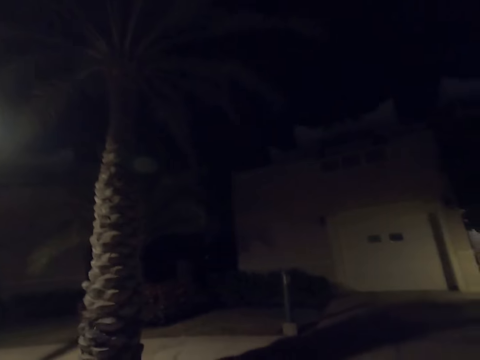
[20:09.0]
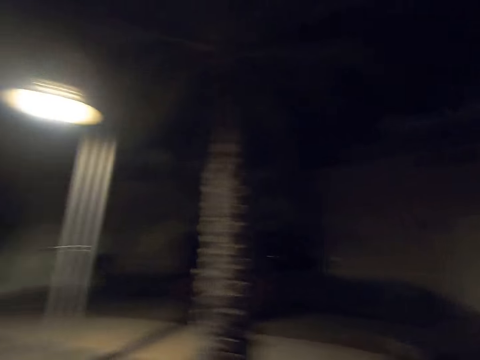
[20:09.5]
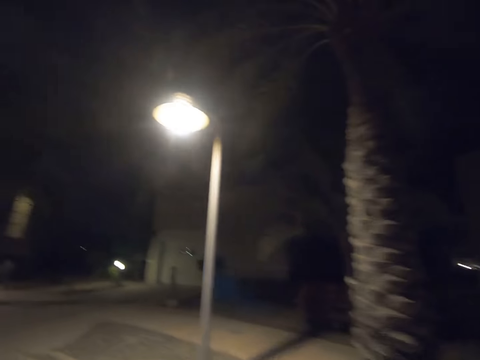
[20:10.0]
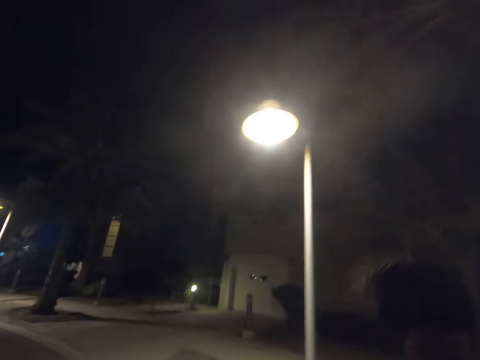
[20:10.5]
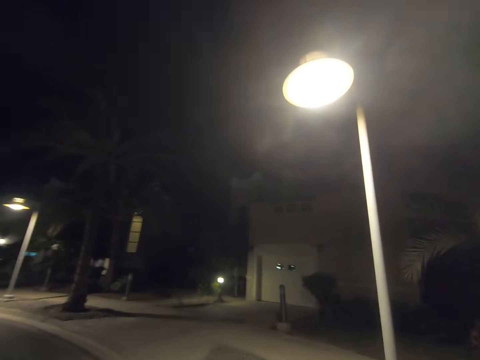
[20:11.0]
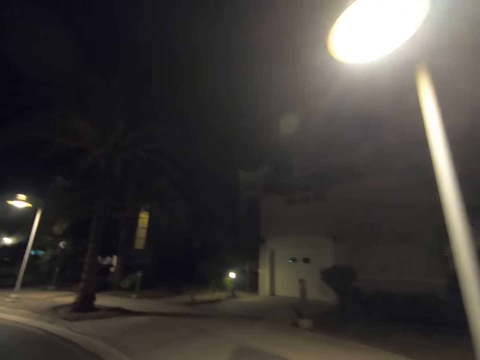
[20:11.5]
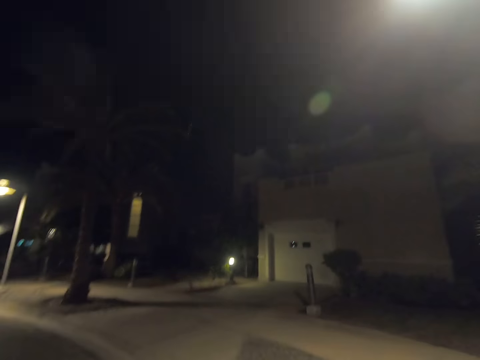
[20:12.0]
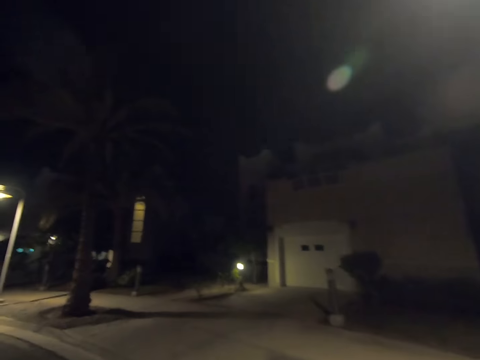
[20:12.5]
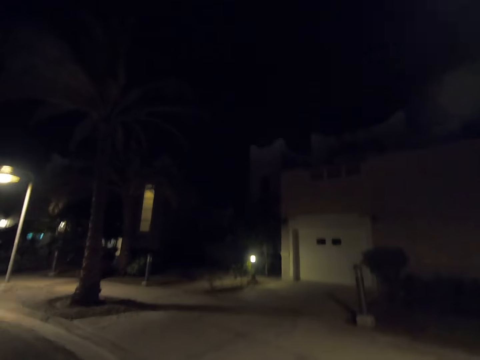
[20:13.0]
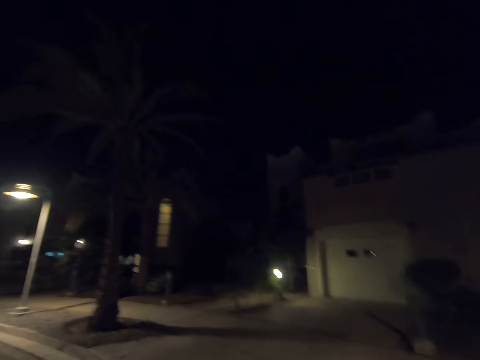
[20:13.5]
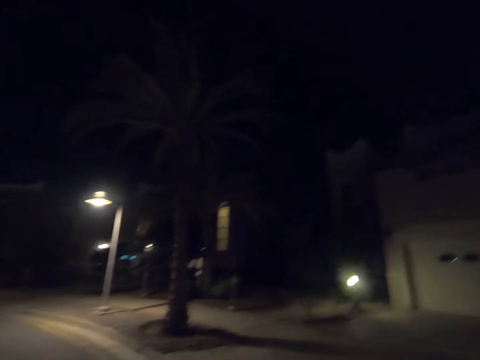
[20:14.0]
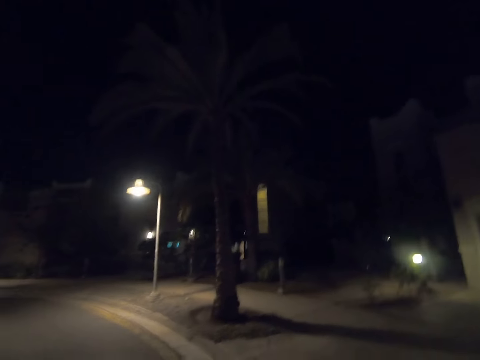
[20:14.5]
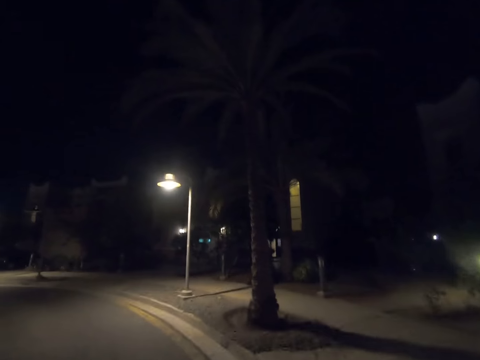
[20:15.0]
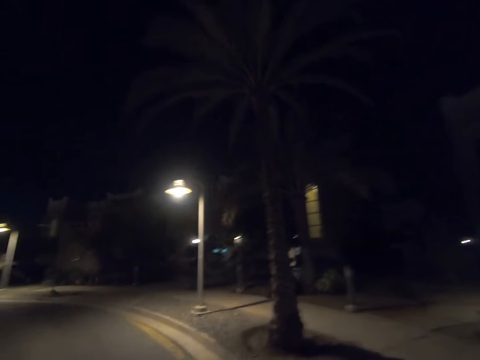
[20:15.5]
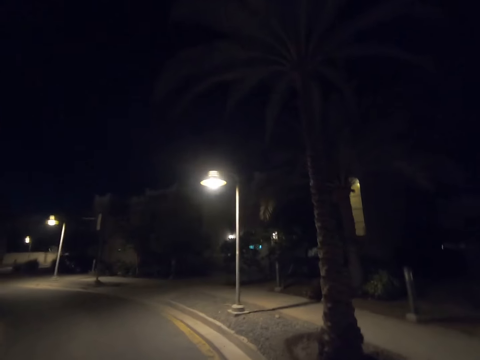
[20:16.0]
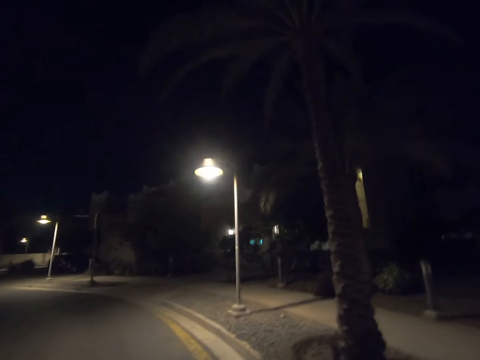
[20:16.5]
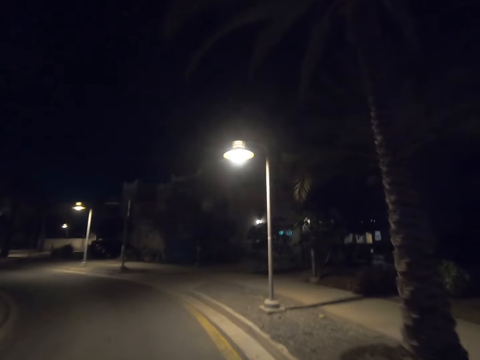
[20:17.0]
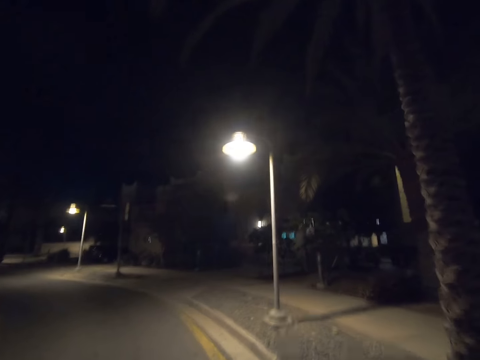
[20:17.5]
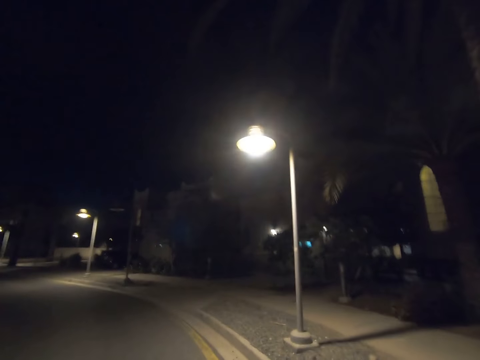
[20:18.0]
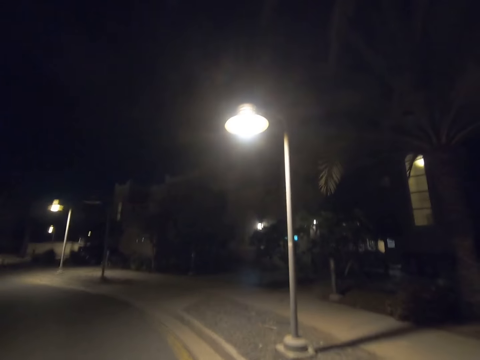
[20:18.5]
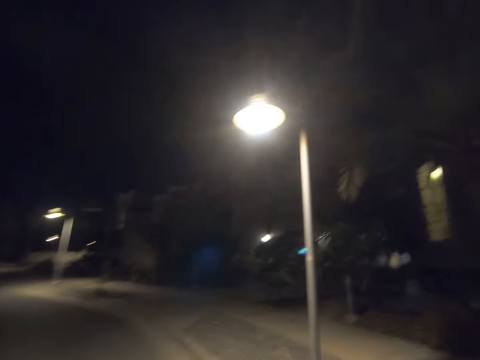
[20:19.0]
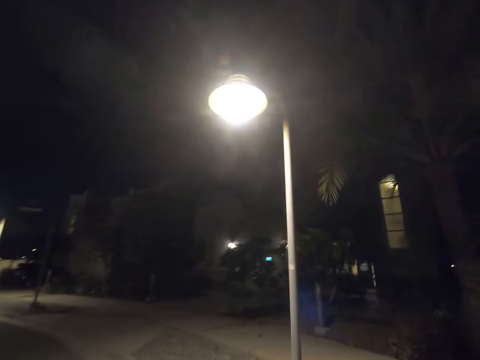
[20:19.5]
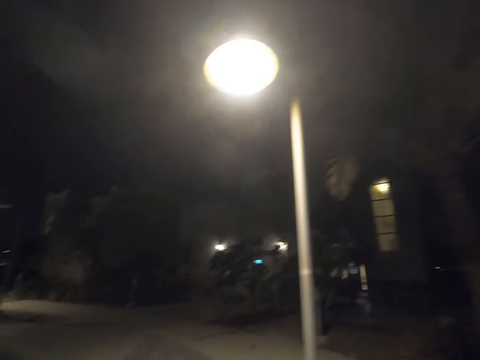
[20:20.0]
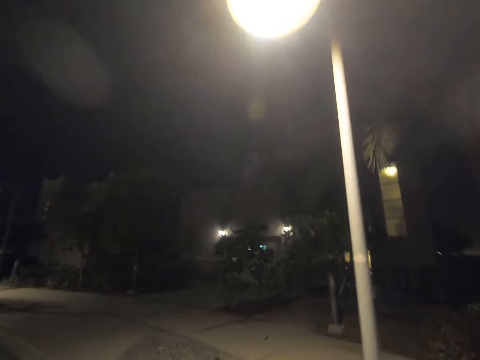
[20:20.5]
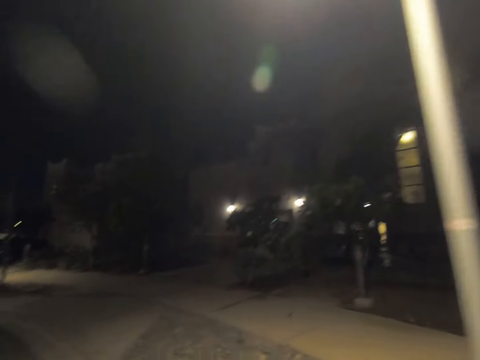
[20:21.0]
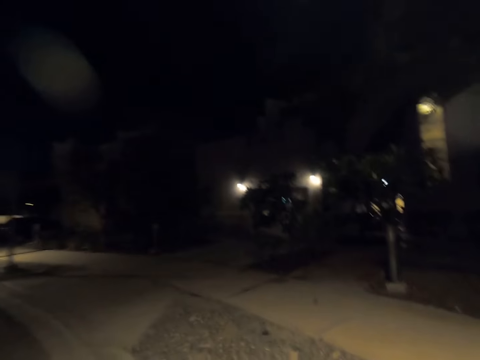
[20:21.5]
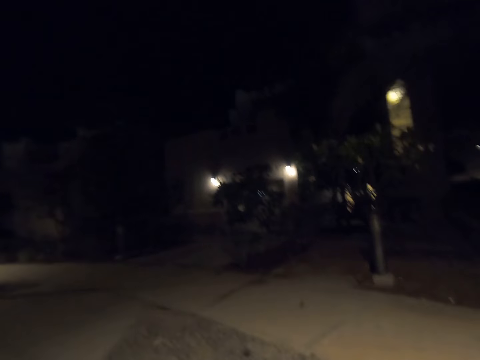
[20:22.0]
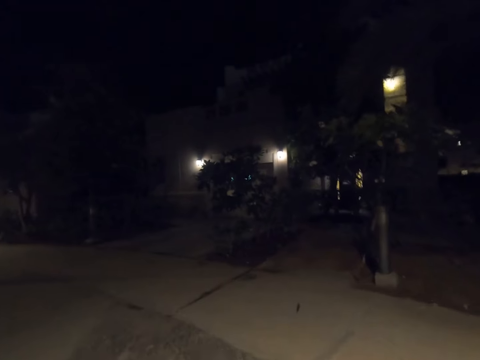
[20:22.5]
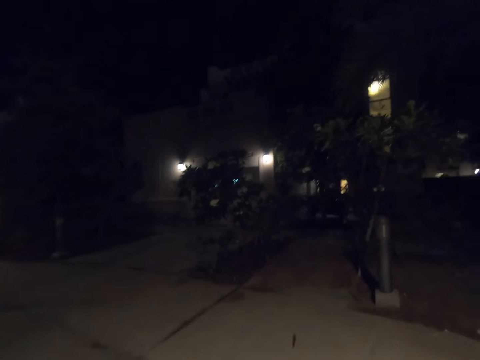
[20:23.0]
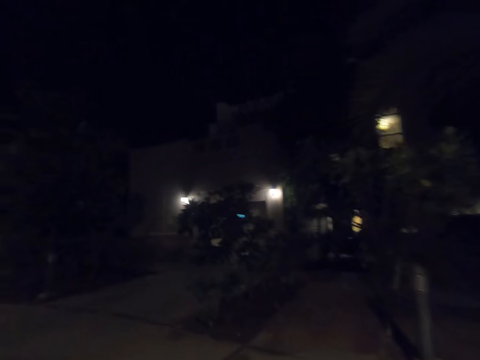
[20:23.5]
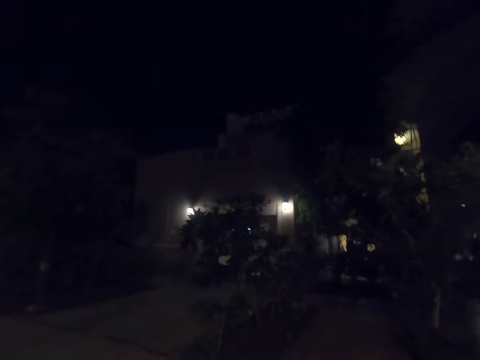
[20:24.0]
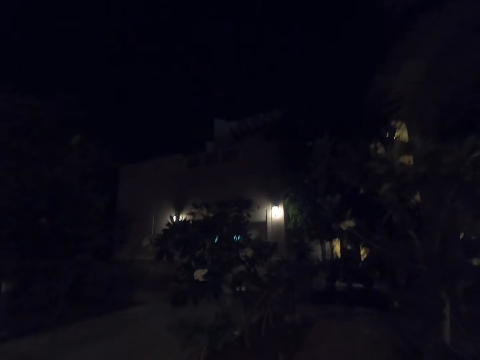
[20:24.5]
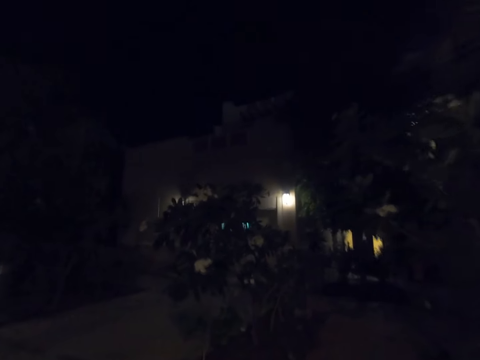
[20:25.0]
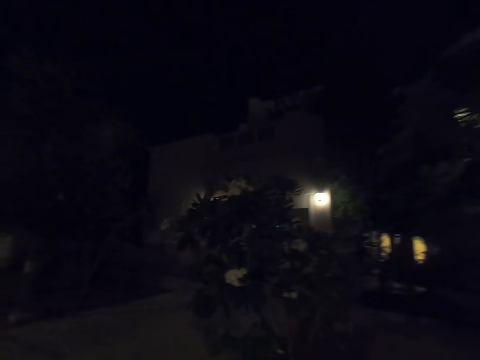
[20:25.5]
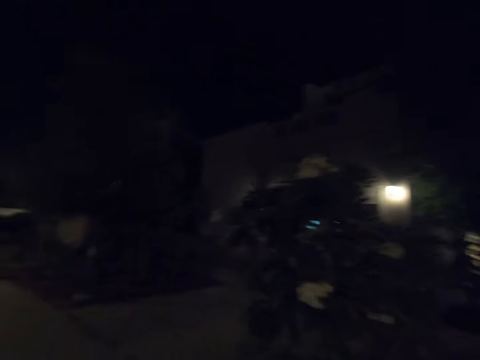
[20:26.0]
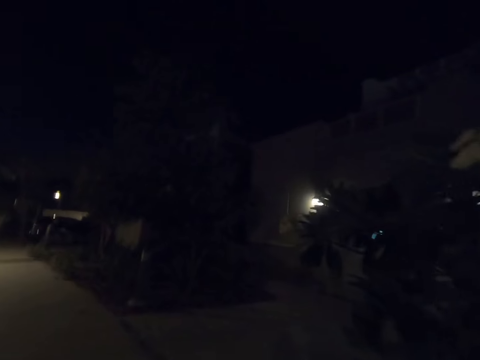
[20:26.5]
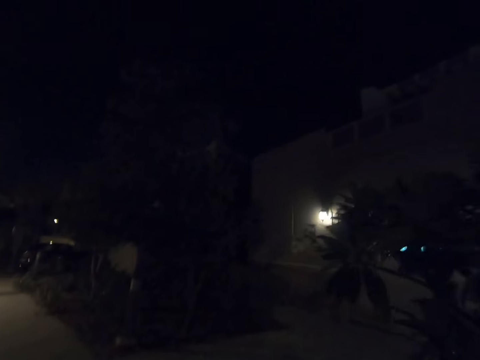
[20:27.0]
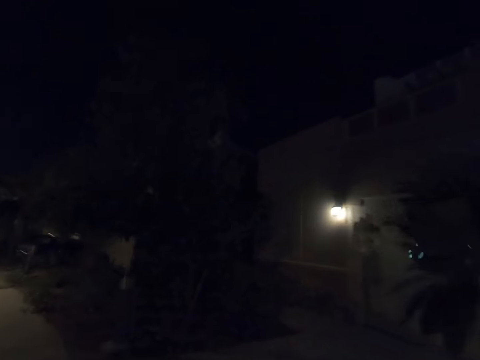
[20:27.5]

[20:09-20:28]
The camera wearer turns around. He returns his gaze. He walks past a tree. He walks past a street light pole. He moves on the road. He walks past a tree. He walks past a street light pole. He leaves the road towards a building.

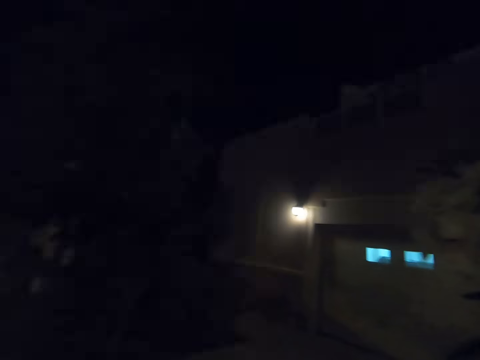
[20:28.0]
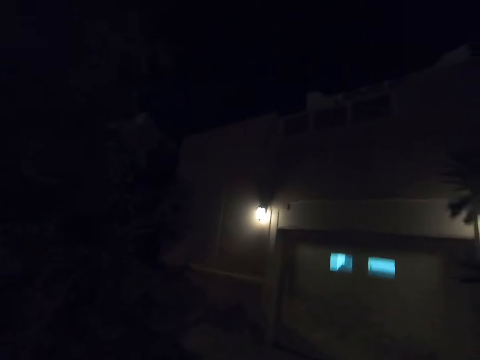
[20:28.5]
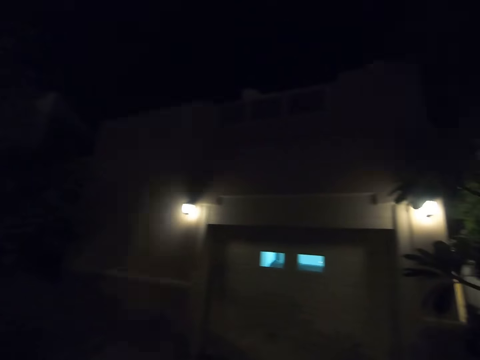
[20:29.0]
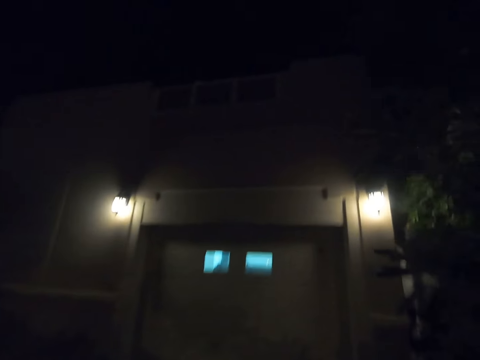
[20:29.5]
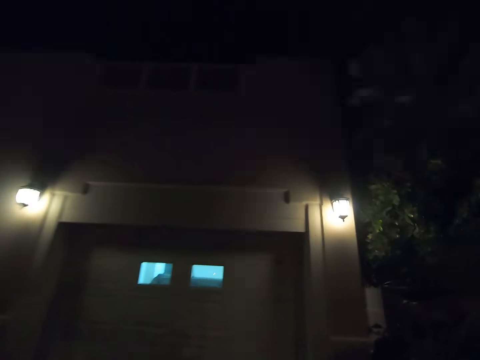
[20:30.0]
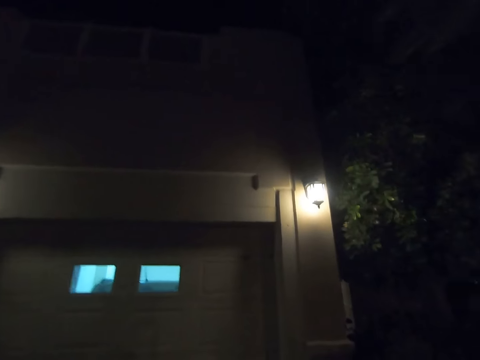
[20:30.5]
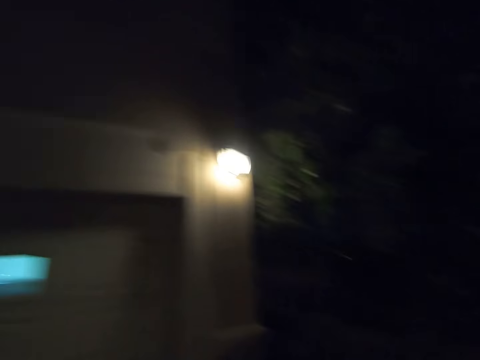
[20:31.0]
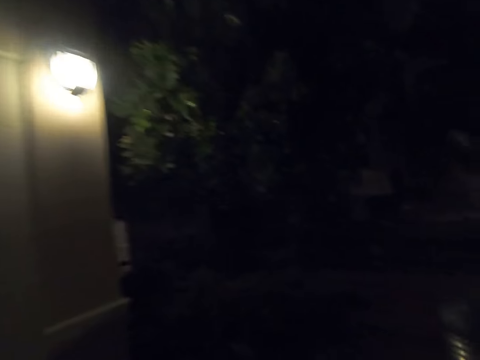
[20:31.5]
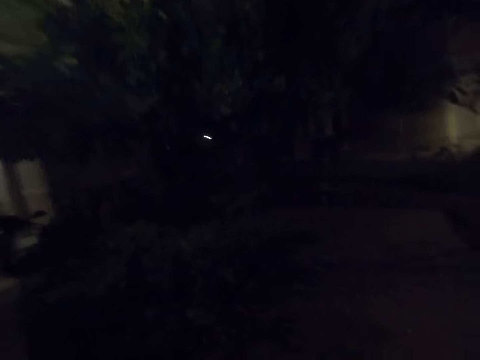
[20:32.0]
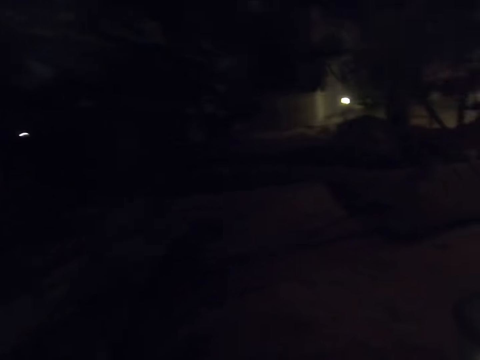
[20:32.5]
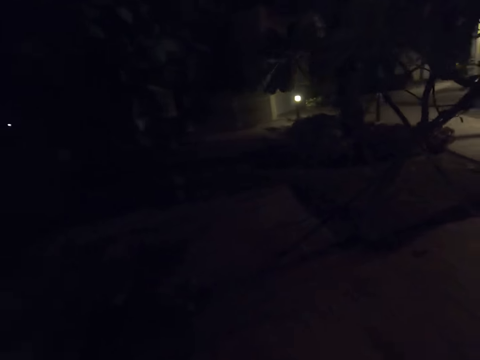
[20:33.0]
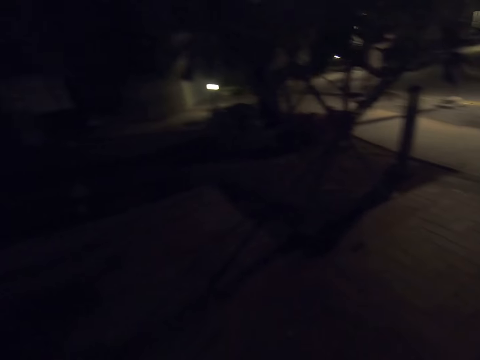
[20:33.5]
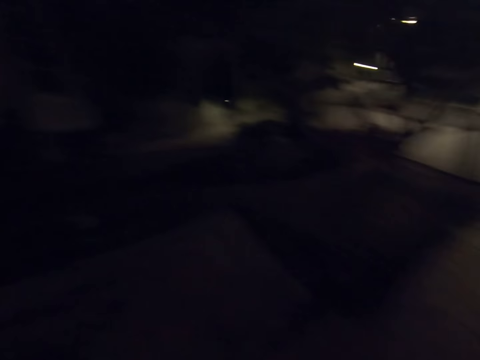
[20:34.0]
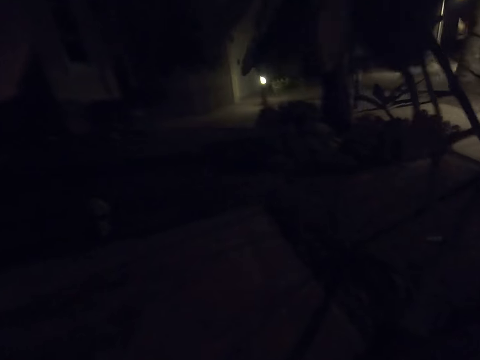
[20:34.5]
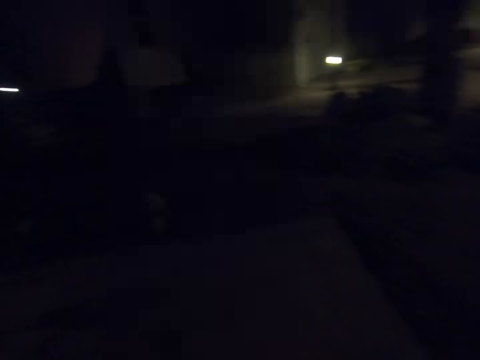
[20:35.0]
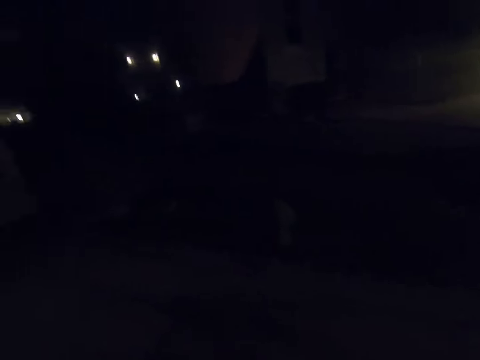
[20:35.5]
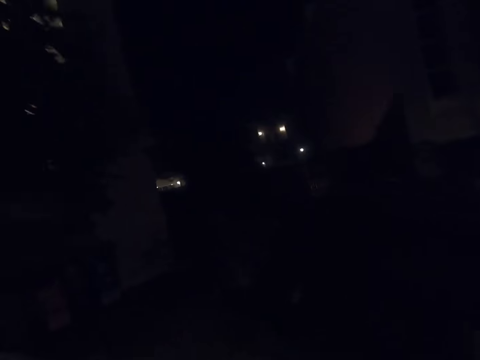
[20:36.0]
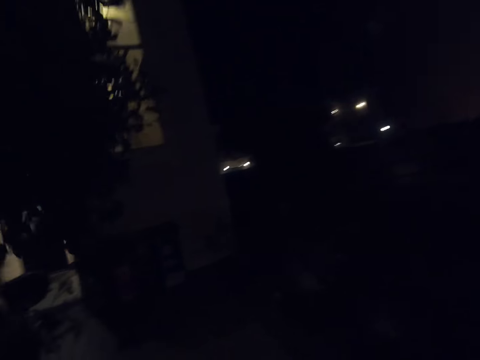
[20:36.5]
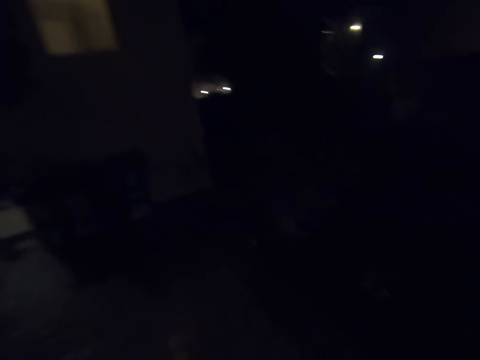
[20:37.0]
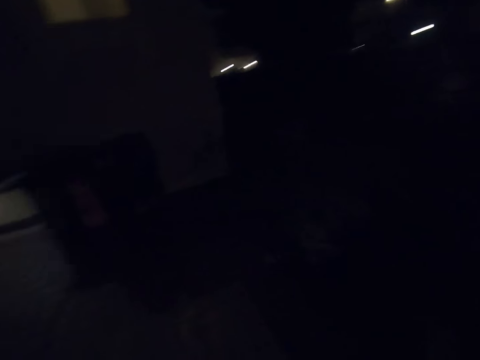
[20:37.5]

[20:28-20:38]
The camera wearer turns around. They walk to the side of the building. They move around.
